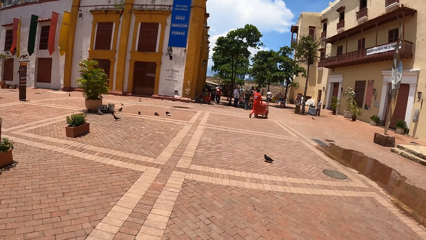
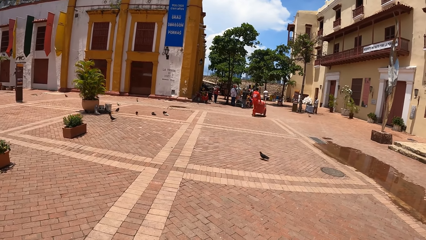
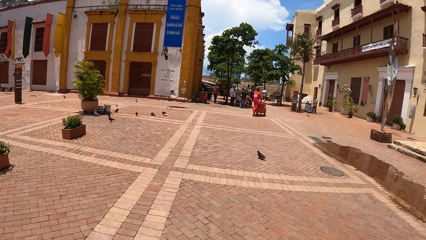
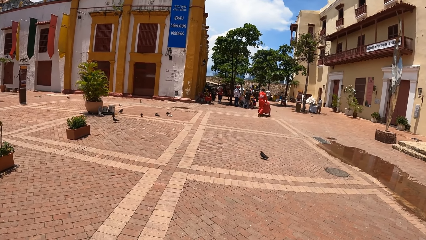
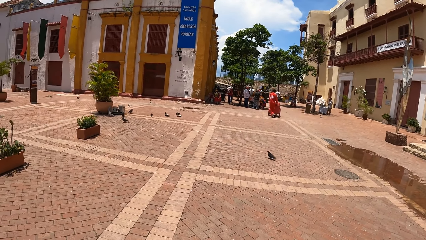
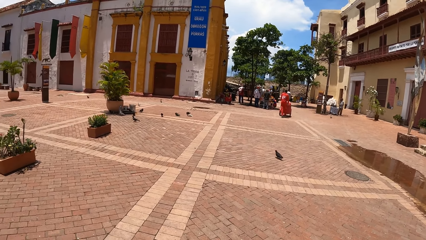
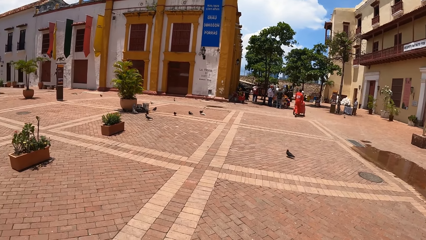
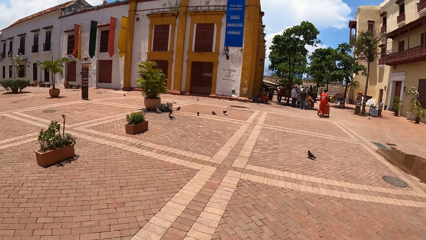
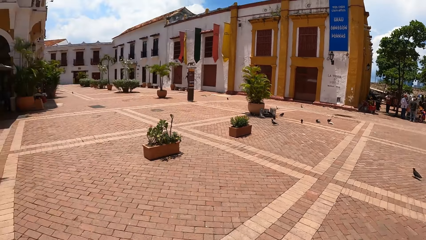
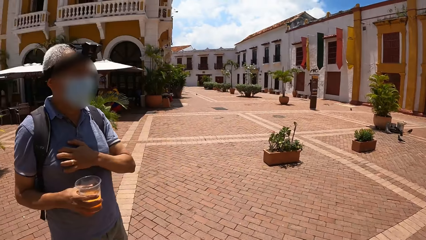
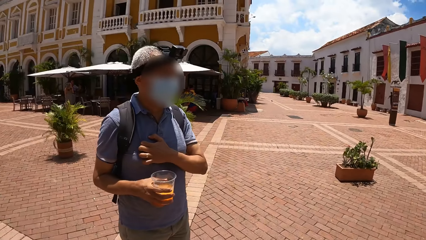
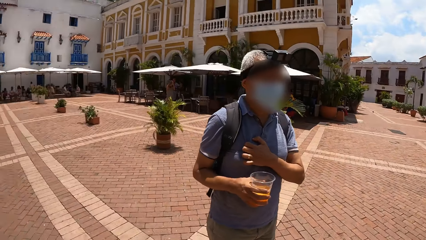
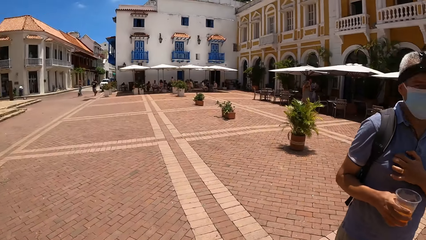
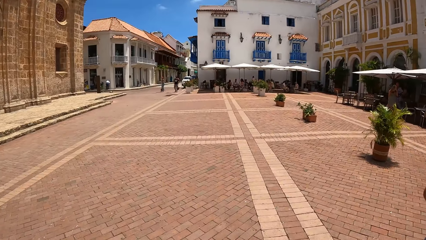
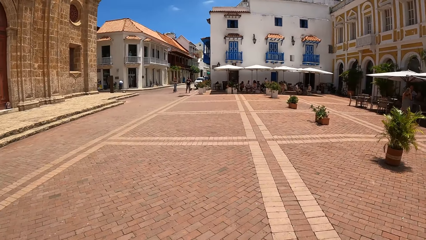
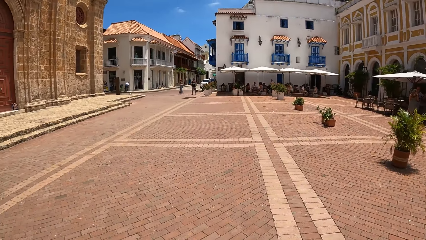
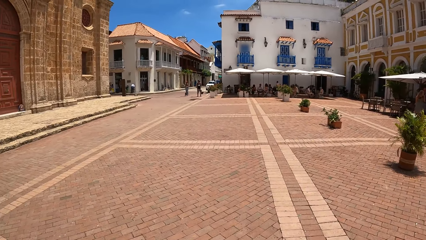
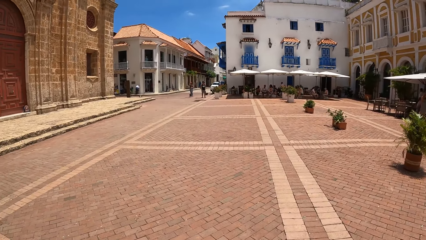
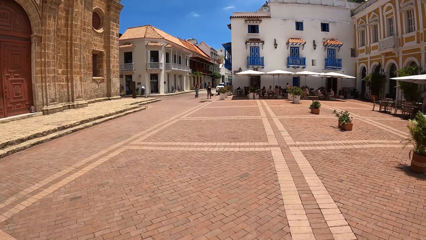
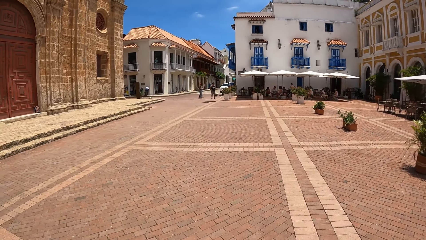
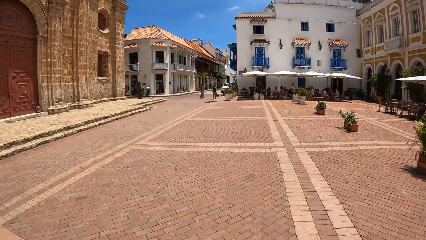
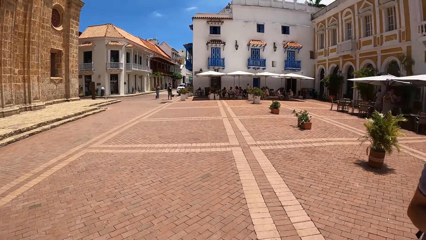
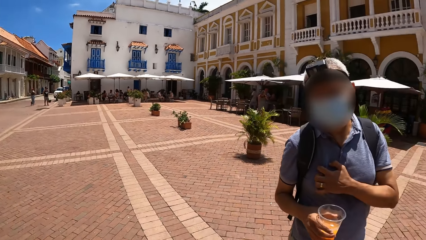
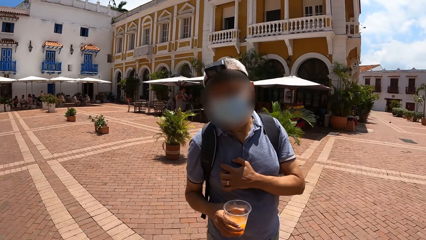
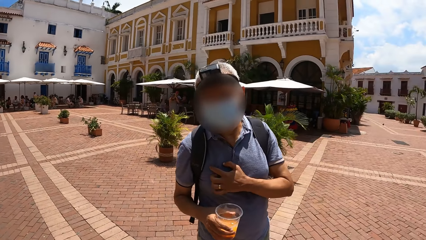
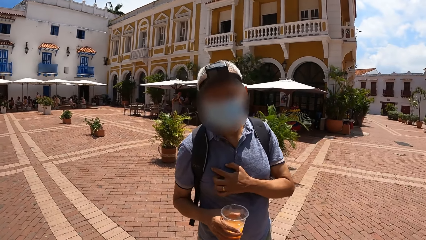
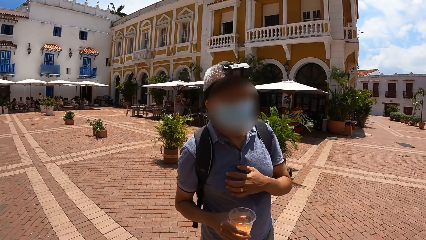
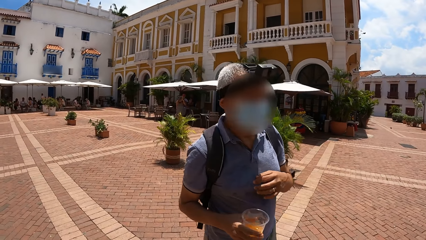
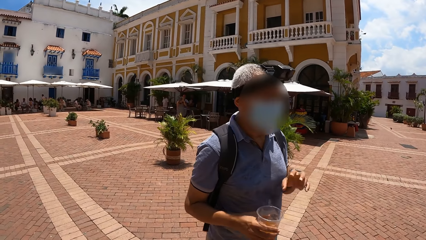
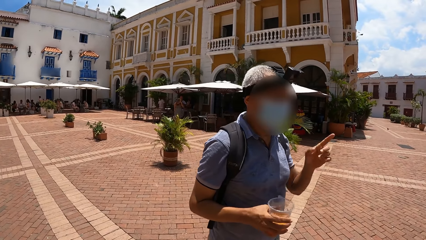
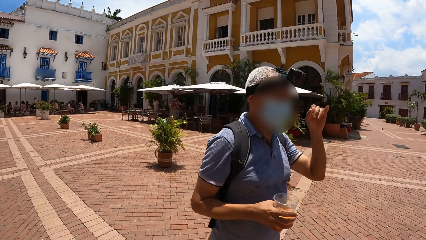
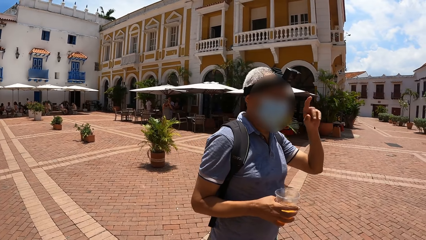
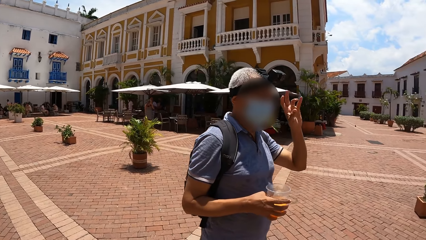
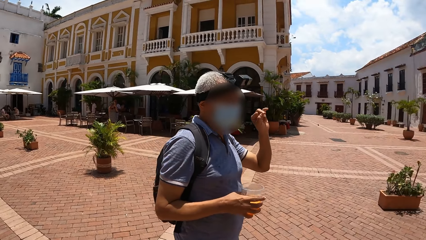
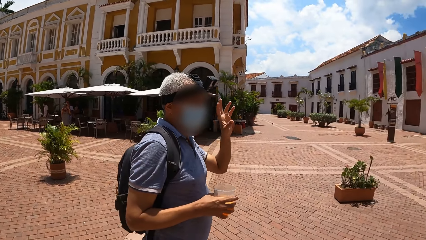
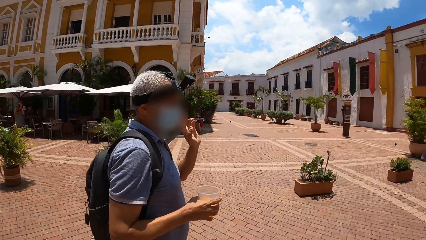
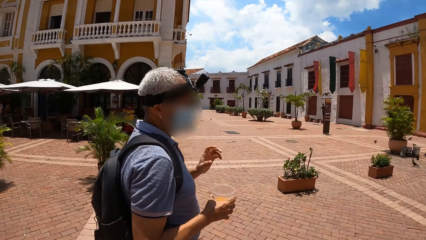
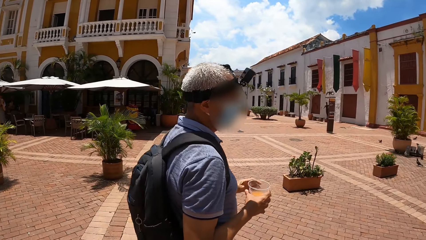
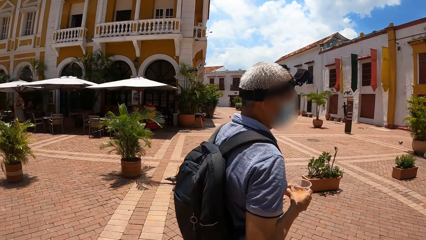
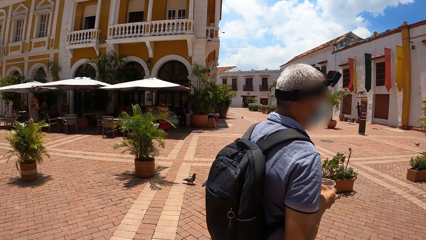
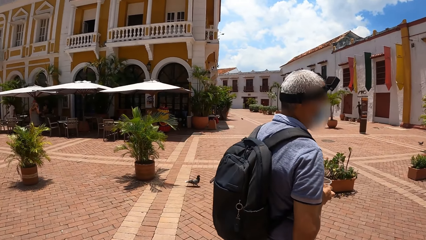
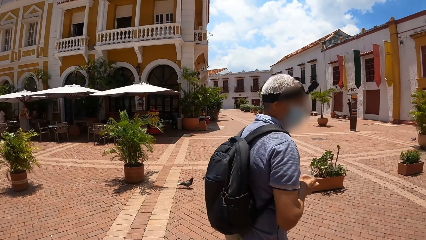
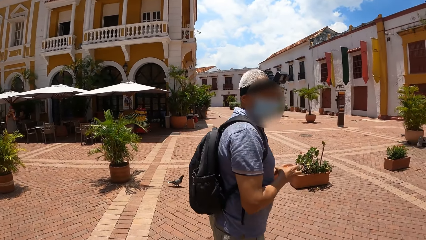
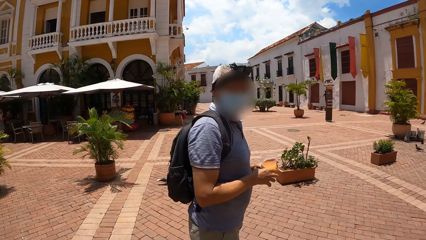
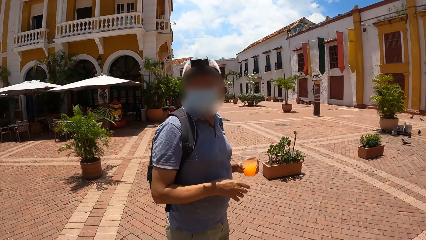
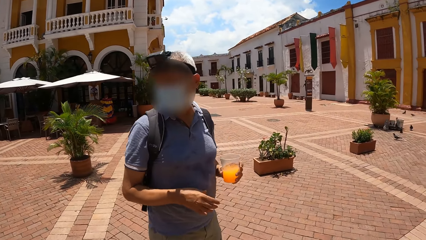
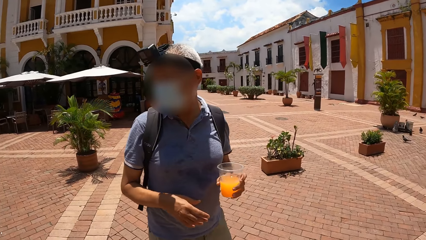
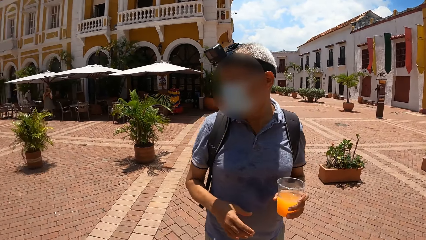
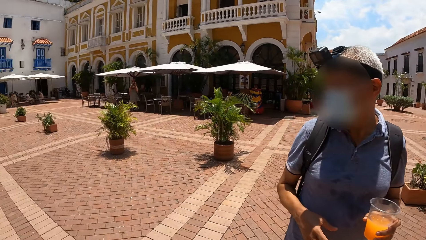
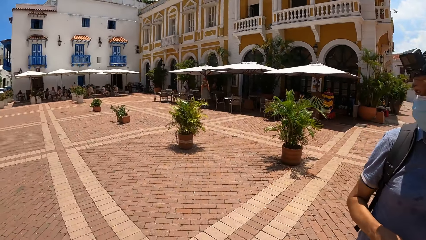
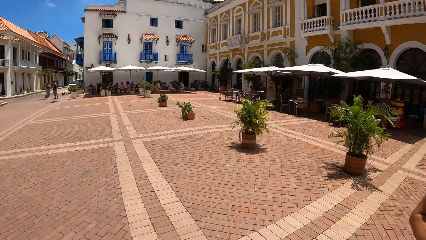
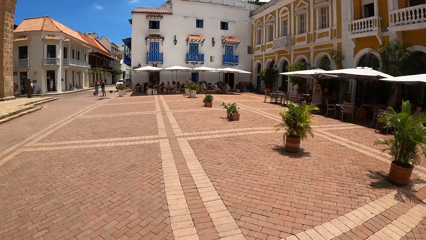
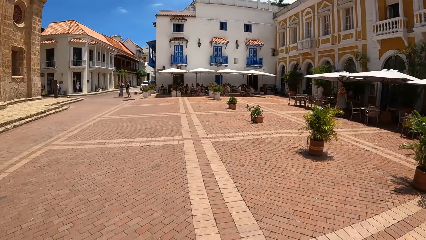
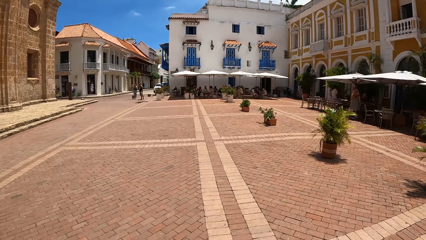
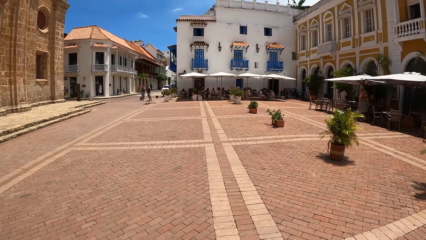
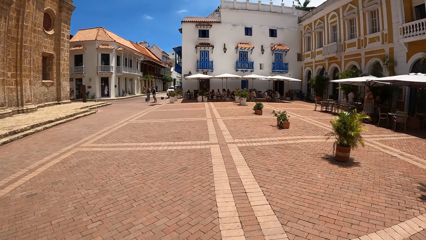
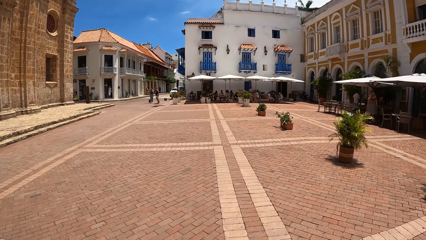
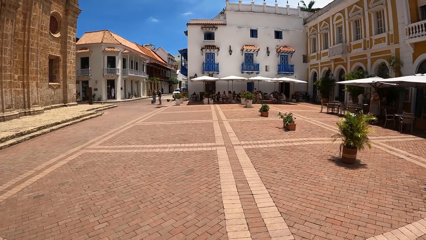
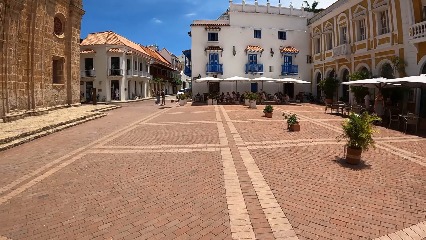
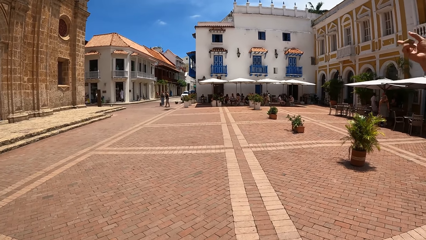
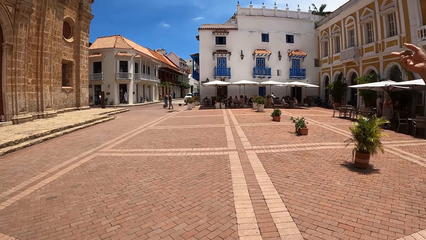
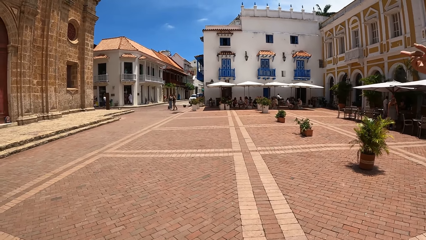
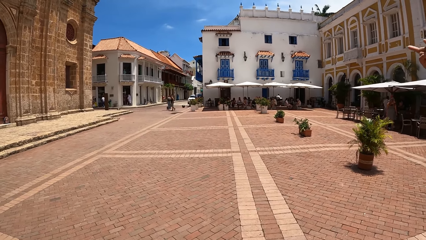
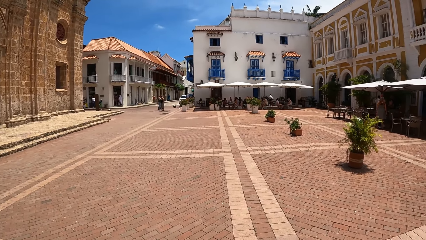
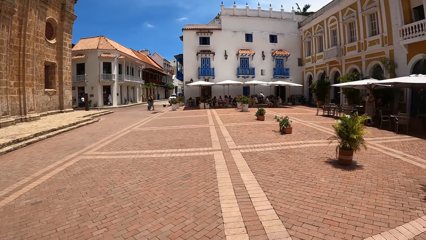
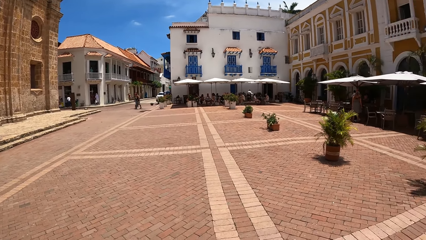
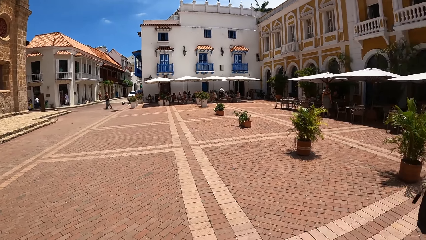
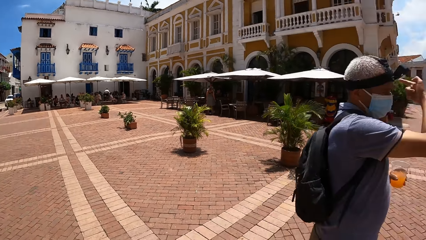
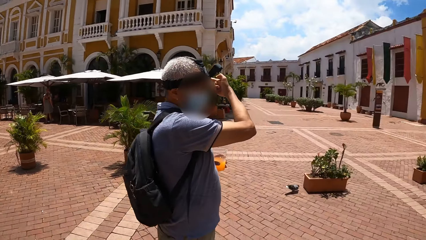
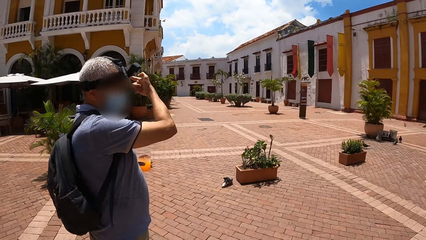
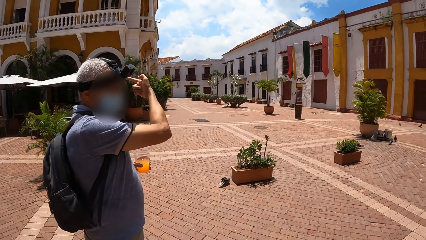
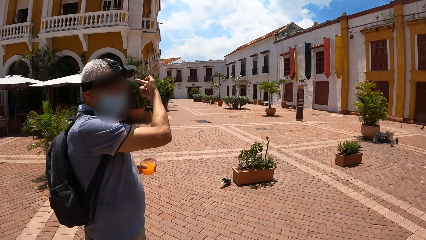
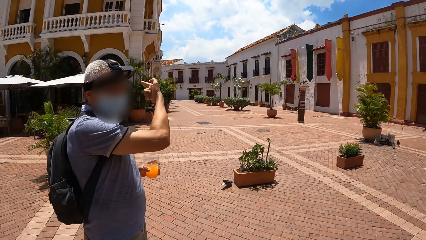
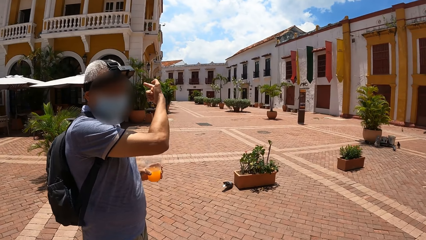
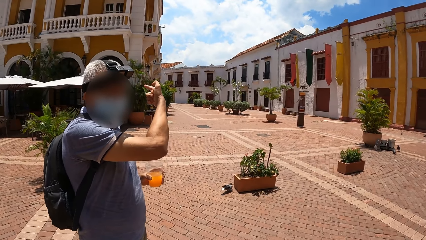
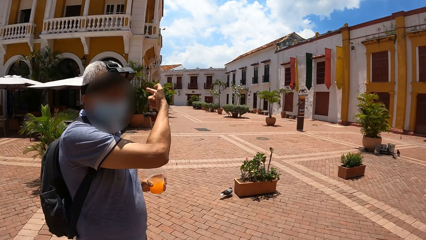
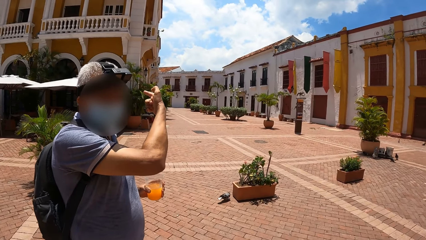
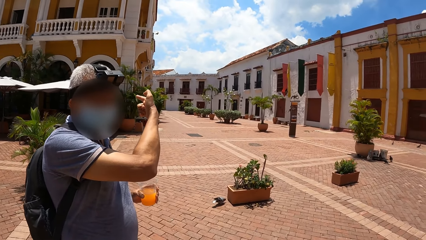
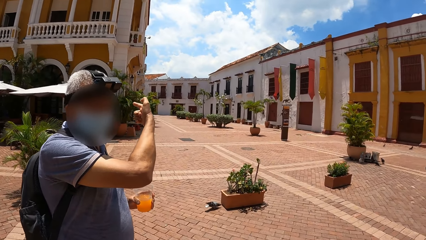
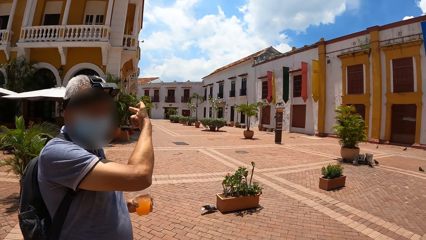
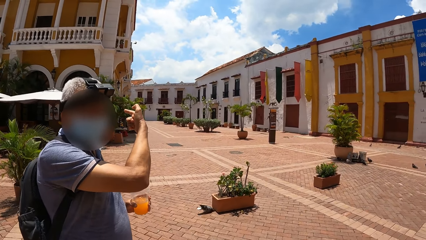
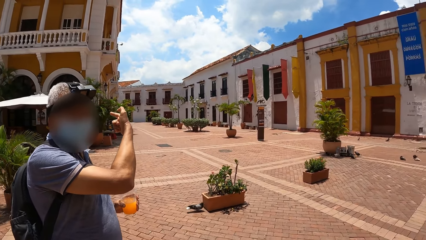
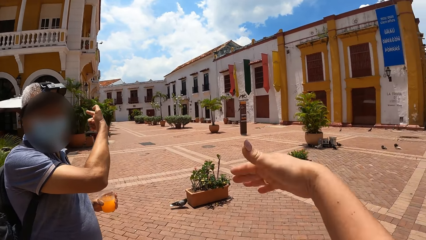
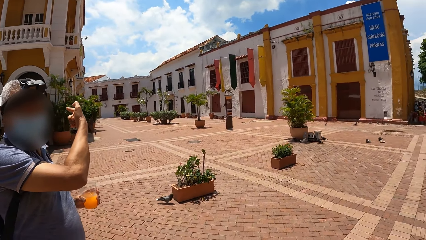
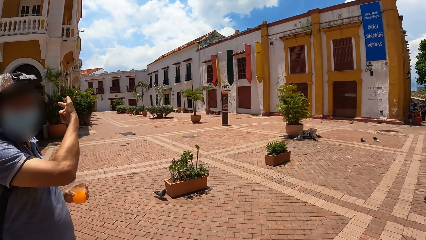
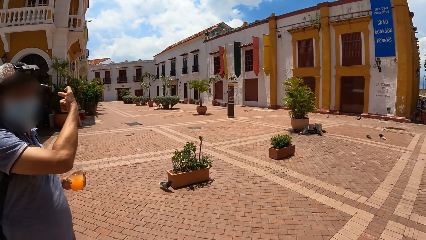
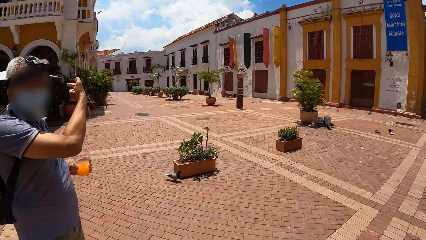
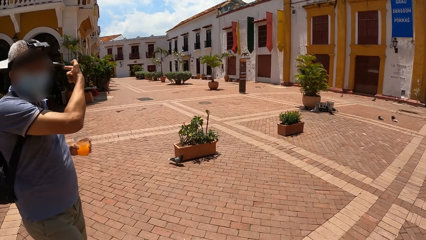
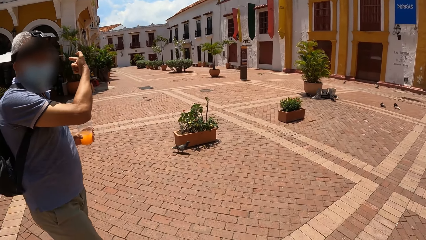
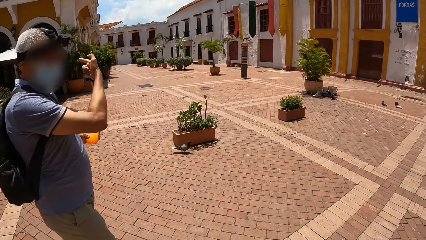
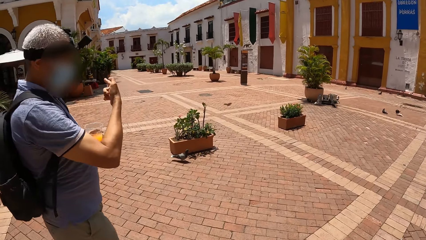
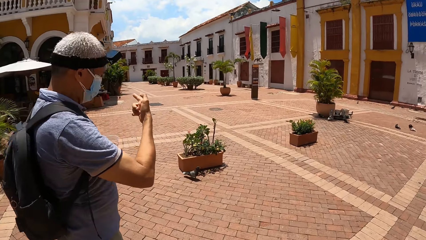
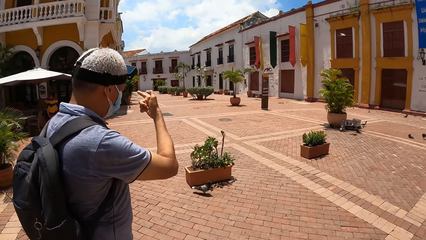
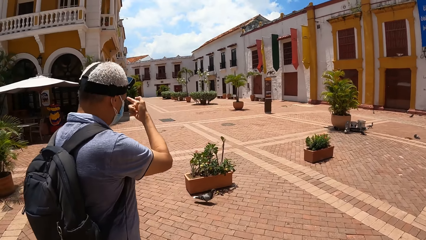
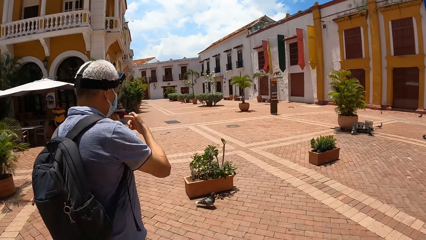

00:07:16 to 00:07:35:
The camera wearer looks at the man. They walk around the compound.
